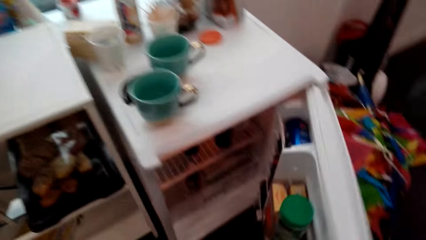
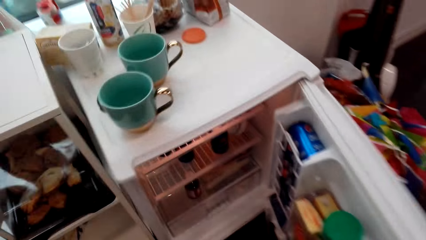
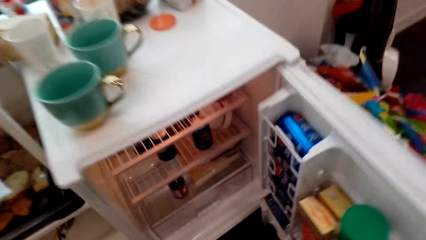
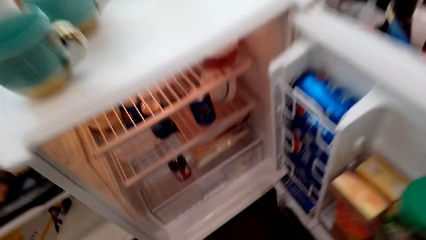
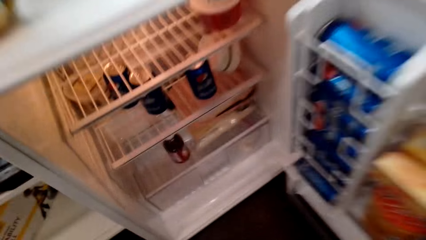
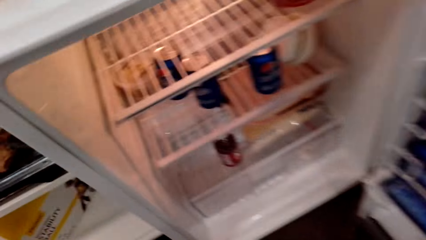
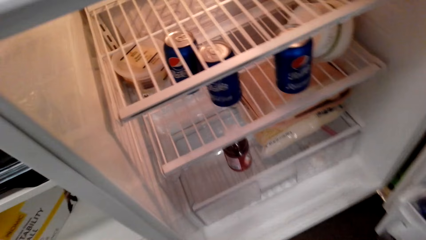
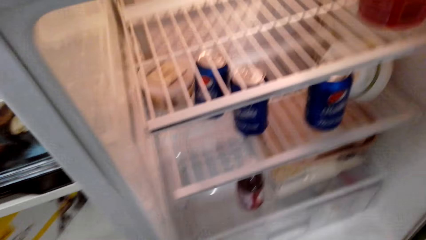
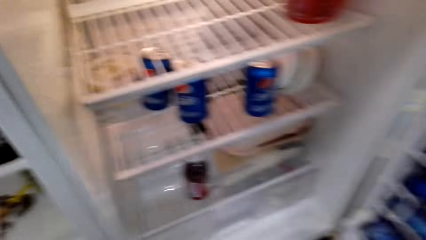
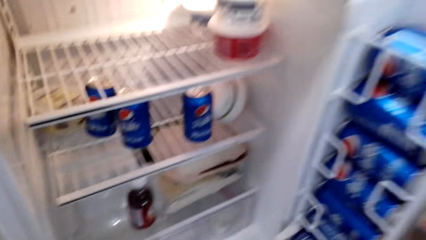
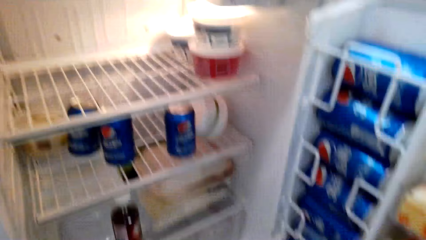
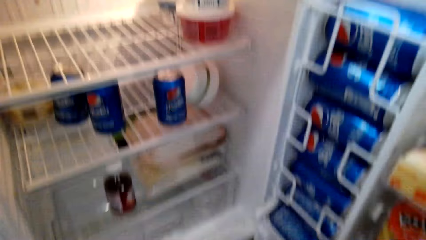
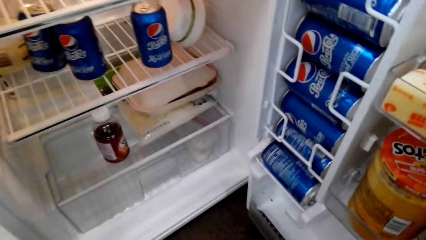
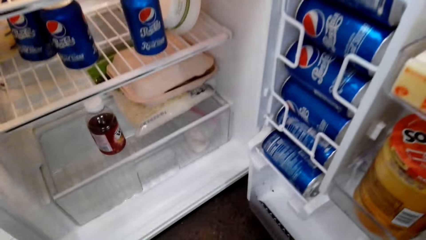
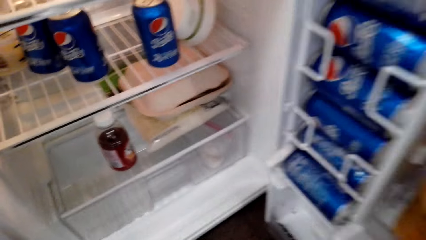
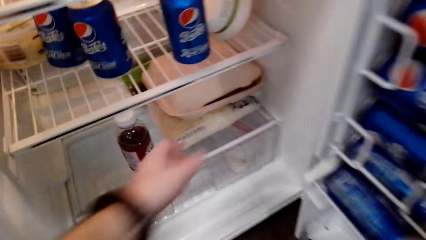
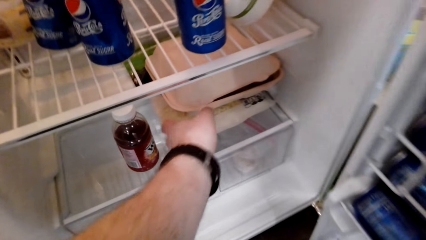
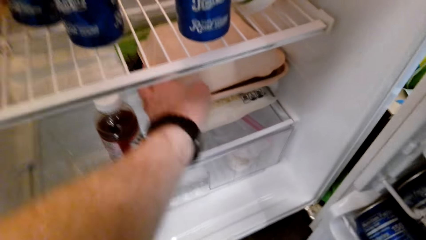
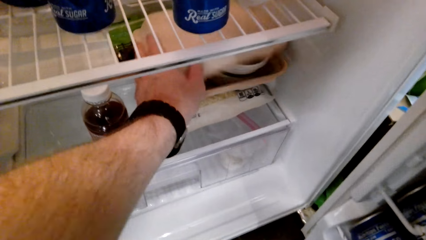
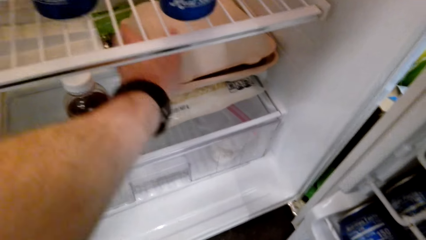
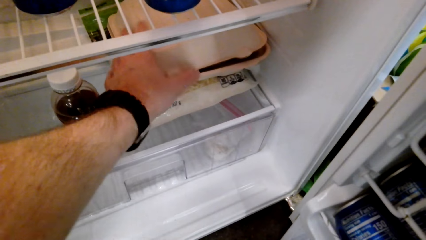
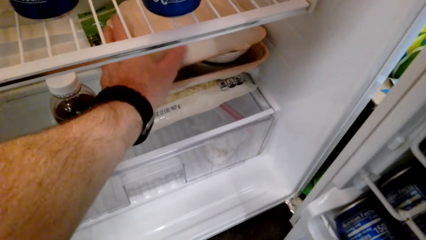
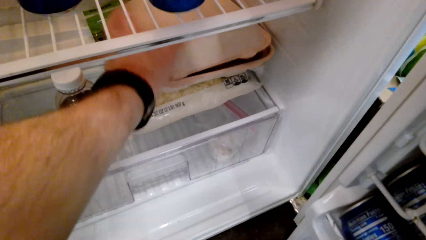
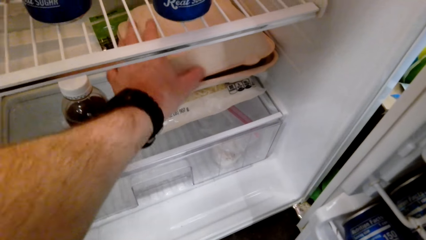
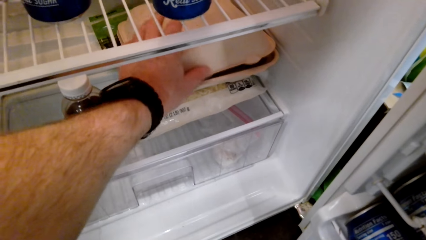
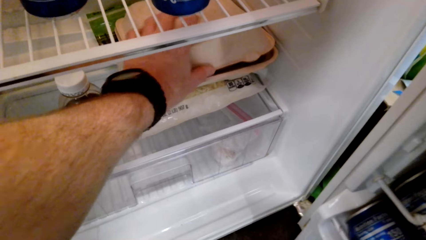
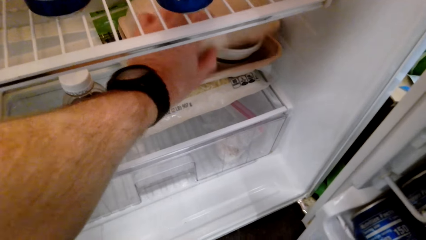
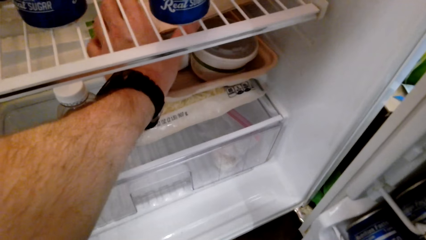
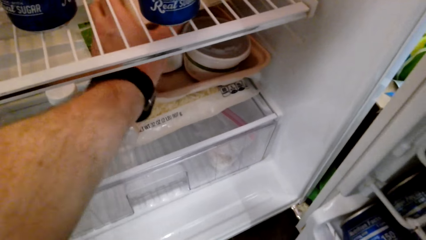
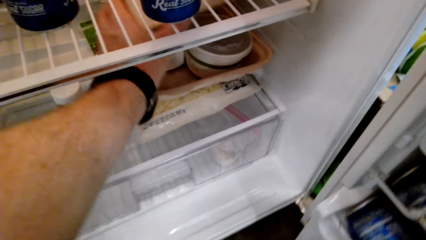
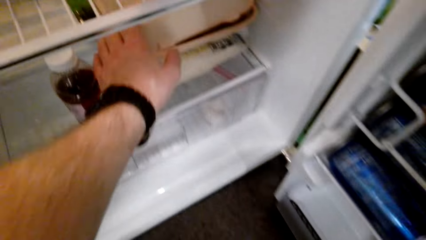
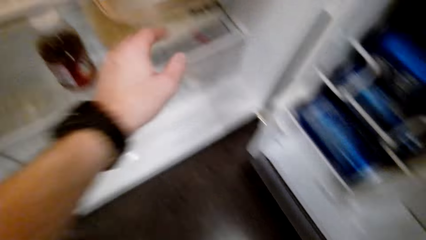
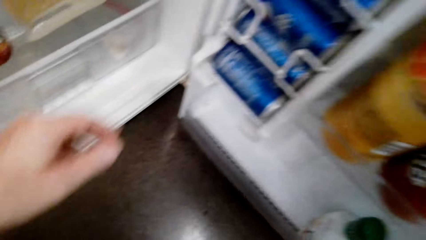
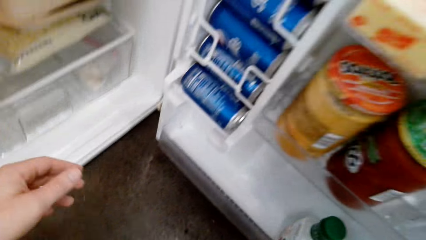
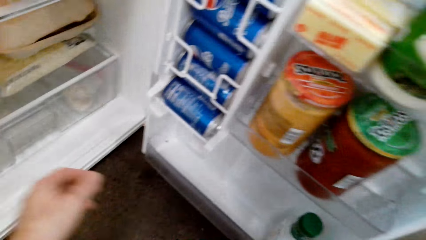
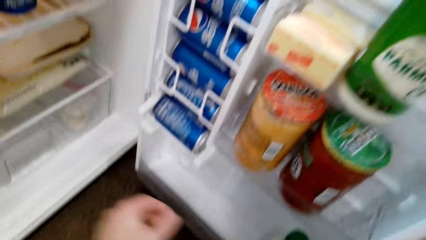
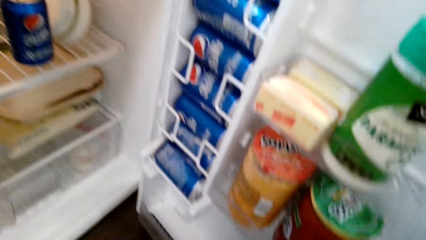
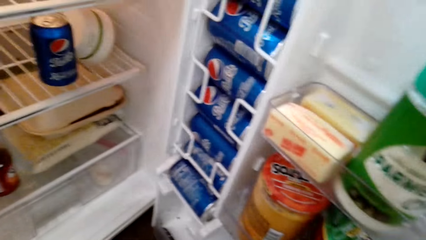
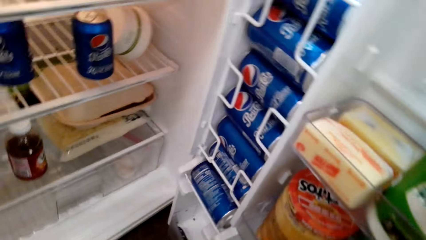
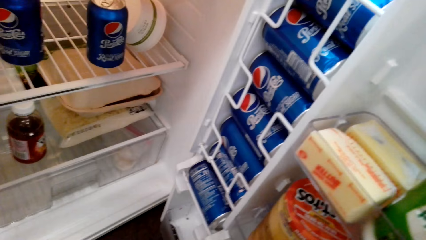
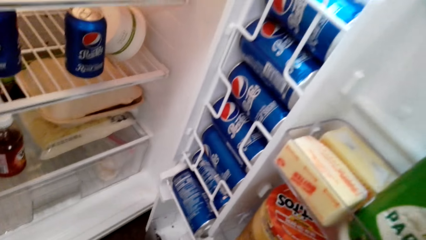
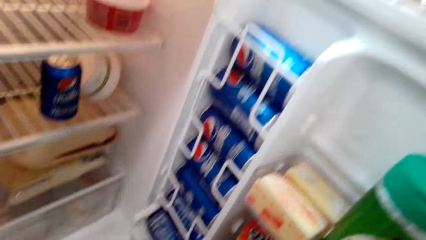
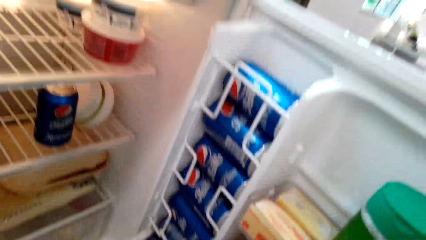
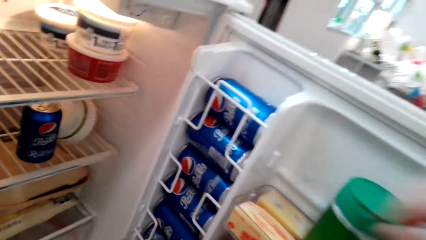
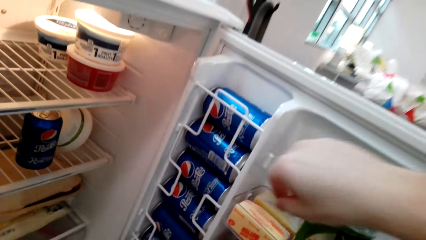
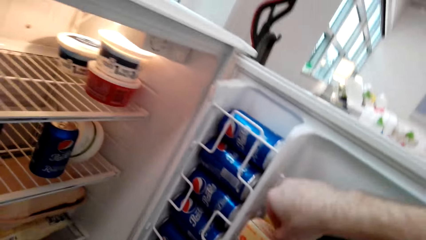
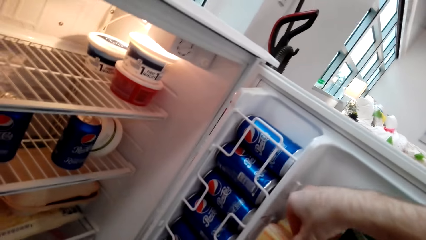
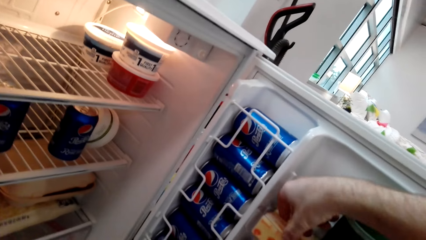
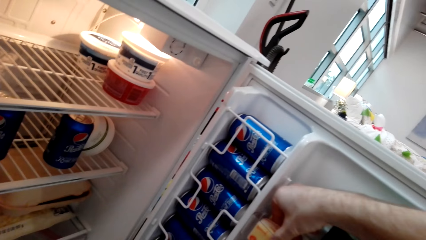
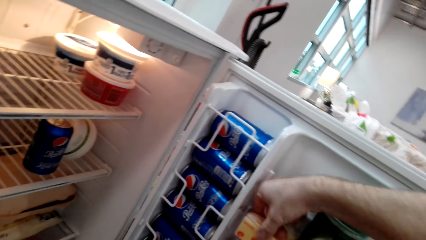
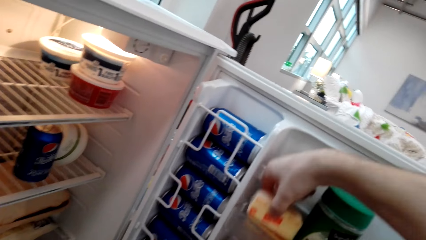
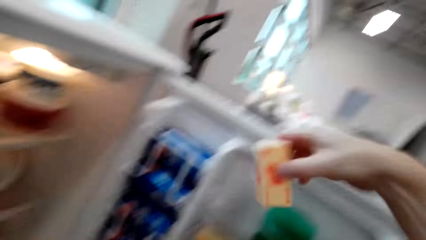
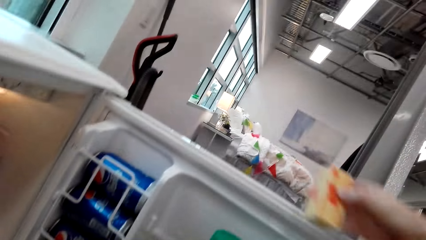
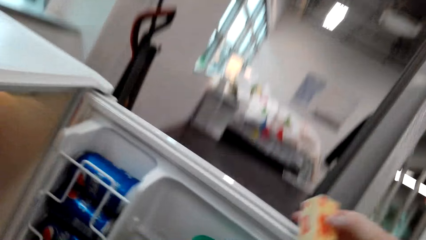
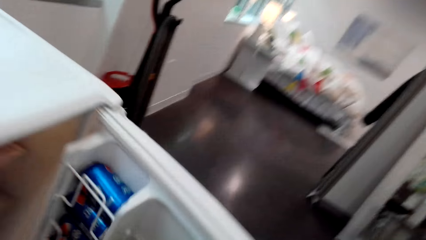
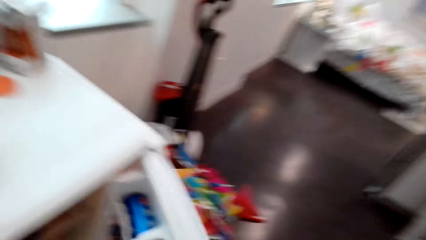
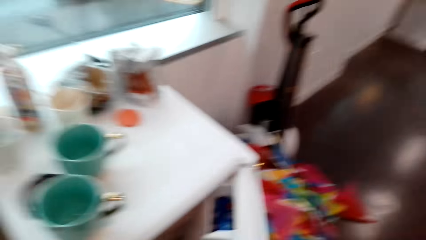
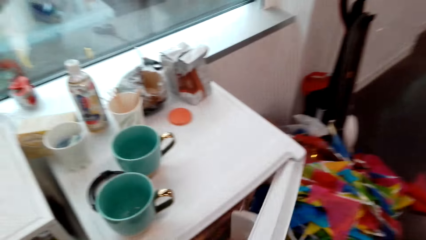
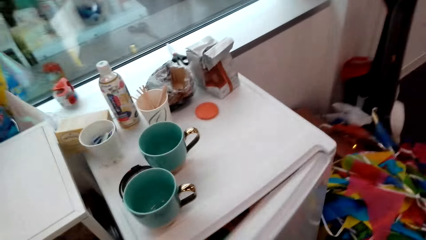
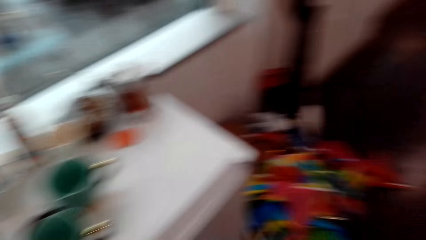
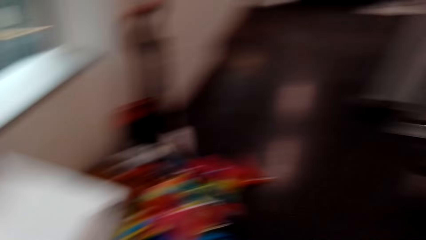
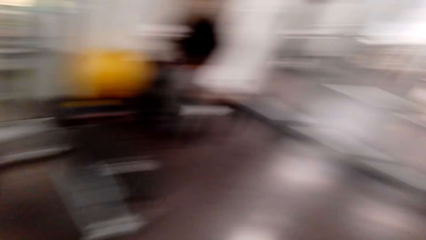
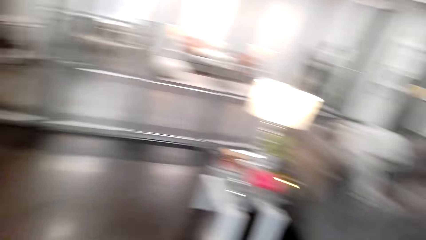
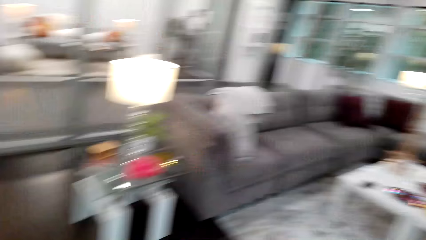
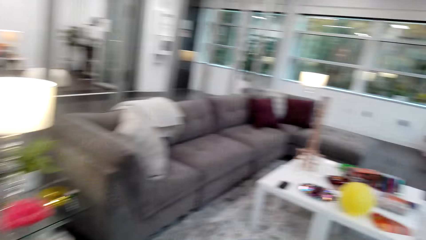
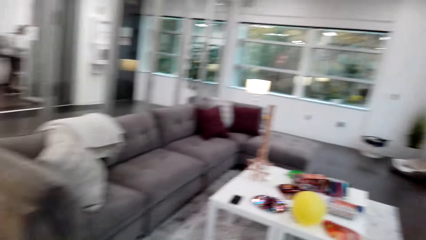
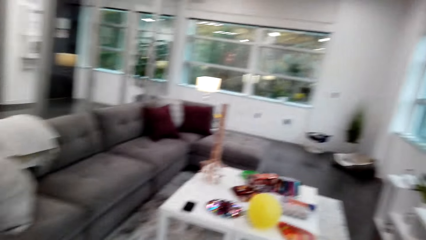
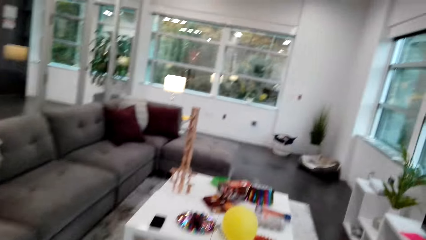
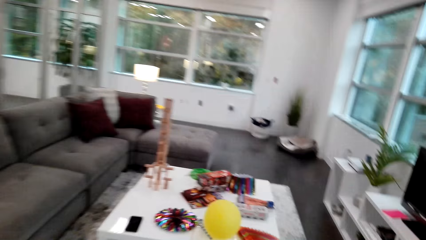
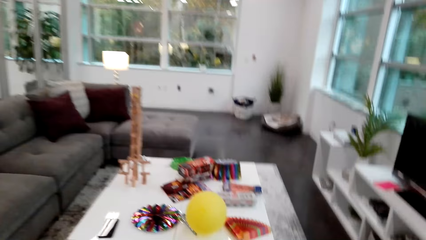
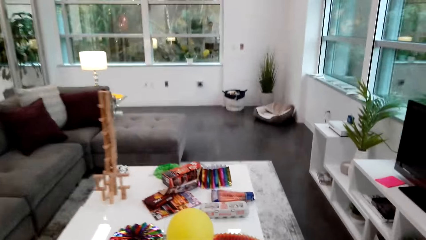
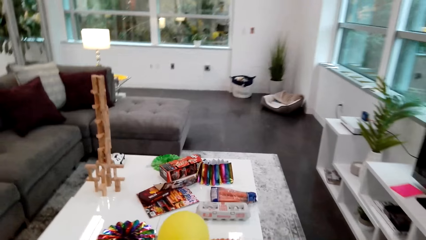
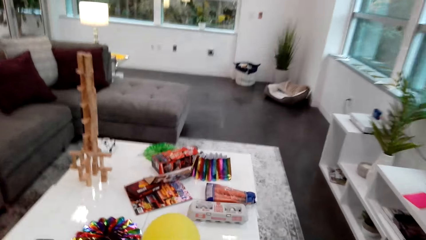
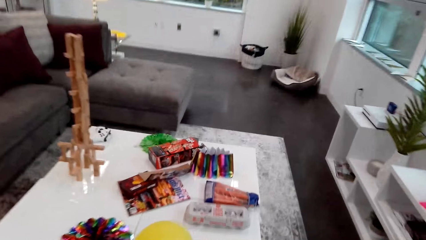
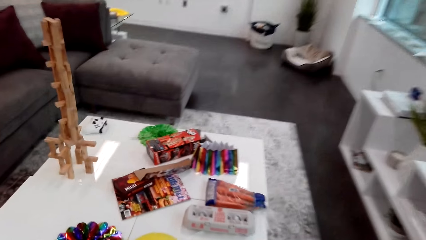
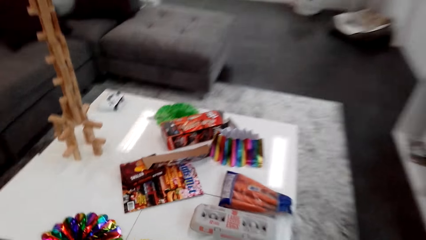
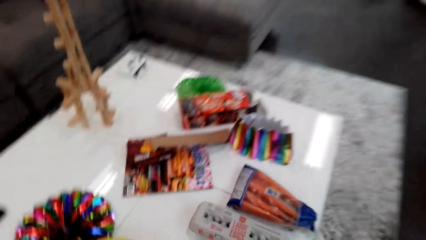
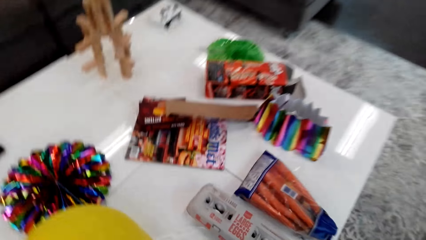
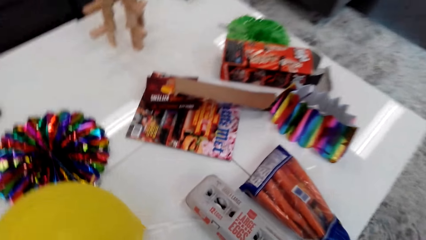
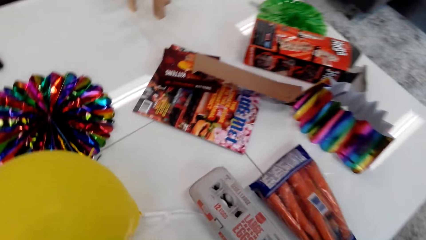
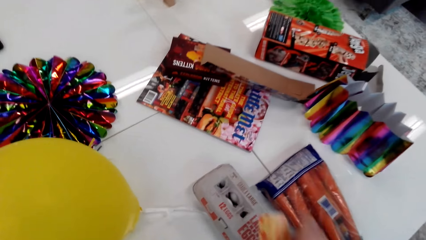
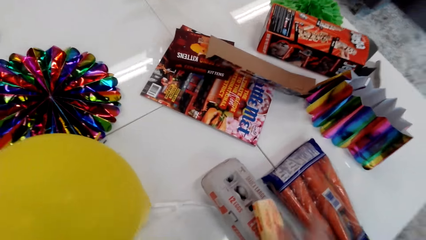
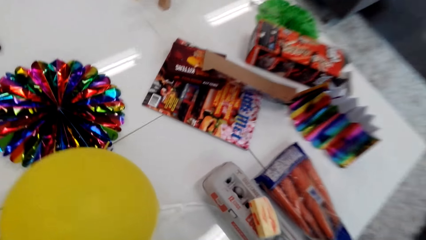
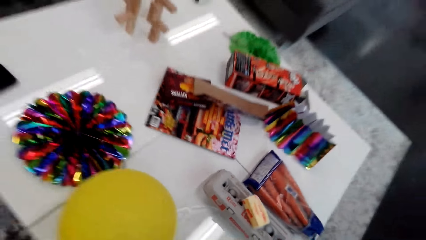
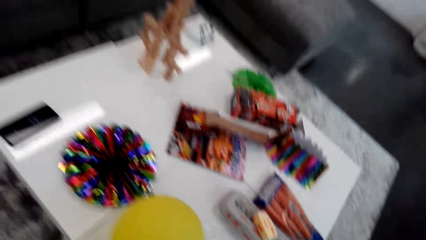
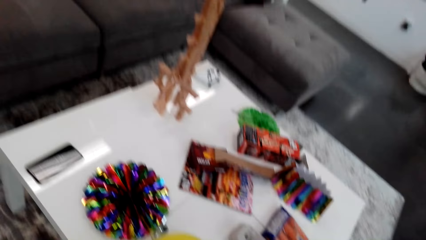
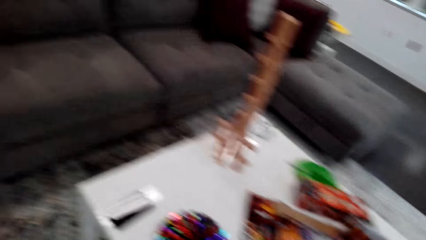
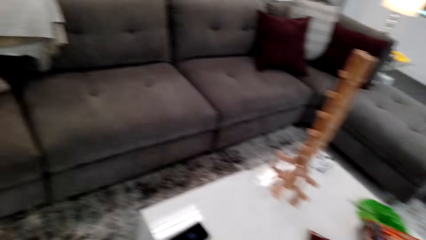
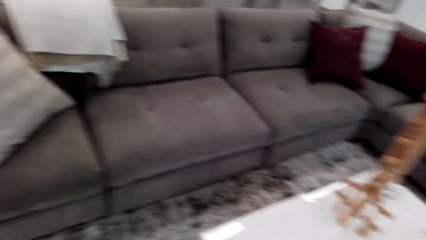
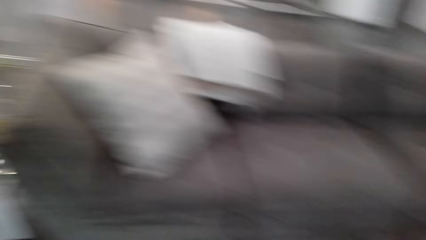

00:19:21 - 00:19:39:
The camera wearer opens the refrigerator. They lift something's cover, touch a plate in the fridge, converse with a person, pick up a stick of butter from the fridge, close the refrigerator, walk towards the table, converse with the person and place the stick of butter on the packet of eggs.
